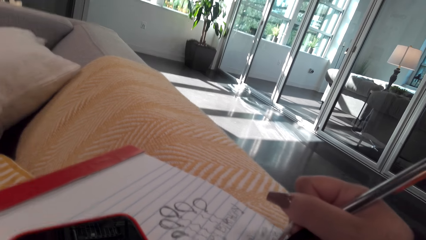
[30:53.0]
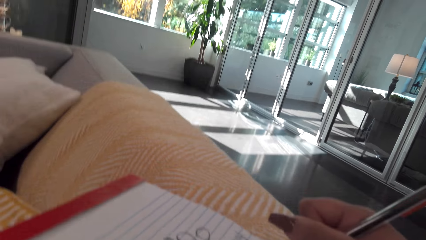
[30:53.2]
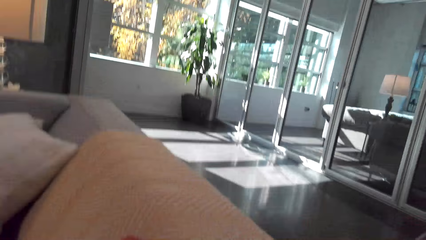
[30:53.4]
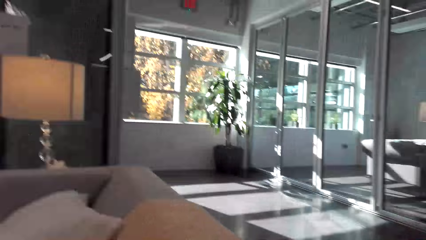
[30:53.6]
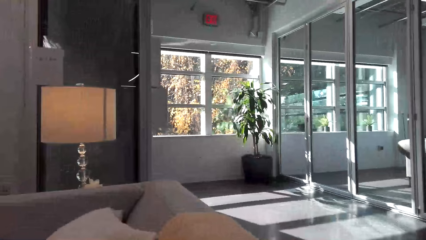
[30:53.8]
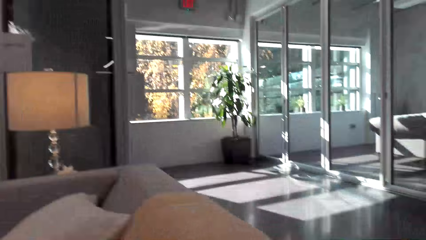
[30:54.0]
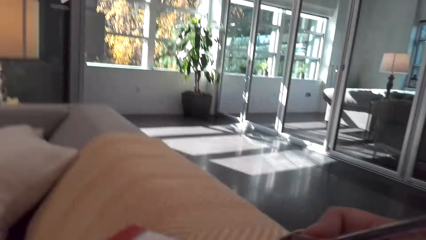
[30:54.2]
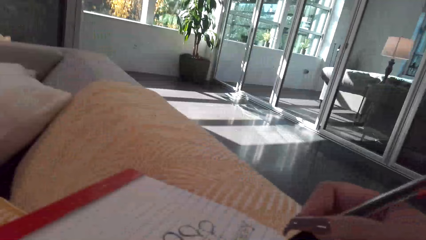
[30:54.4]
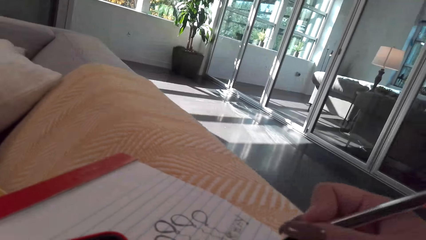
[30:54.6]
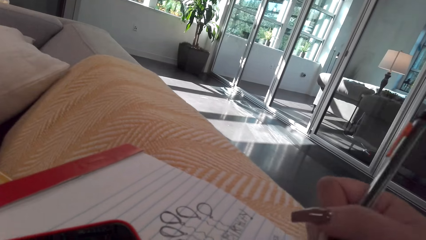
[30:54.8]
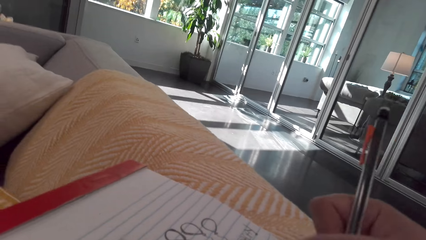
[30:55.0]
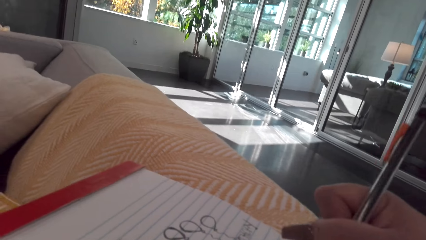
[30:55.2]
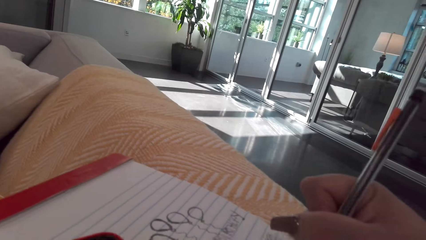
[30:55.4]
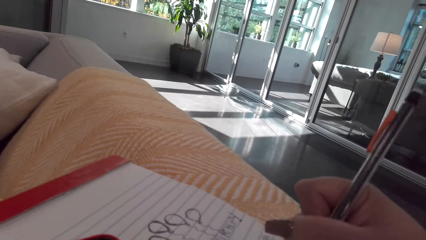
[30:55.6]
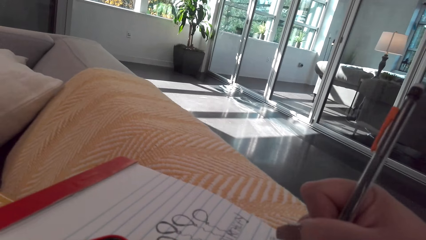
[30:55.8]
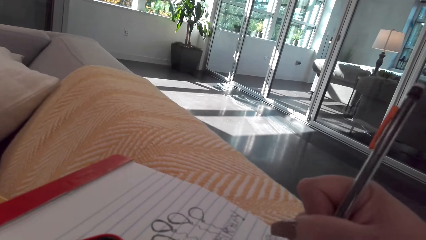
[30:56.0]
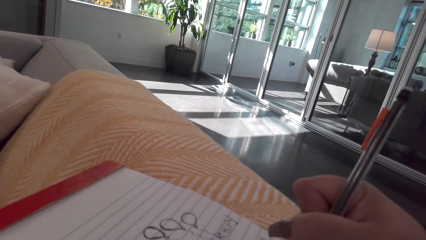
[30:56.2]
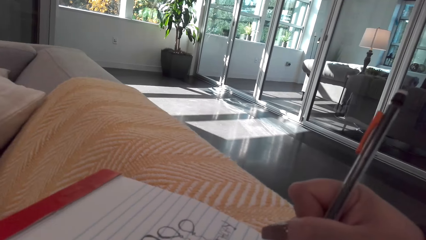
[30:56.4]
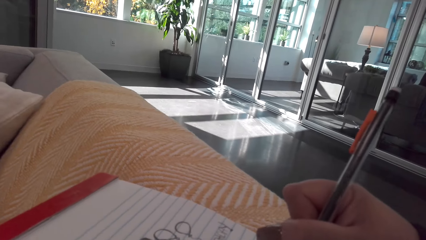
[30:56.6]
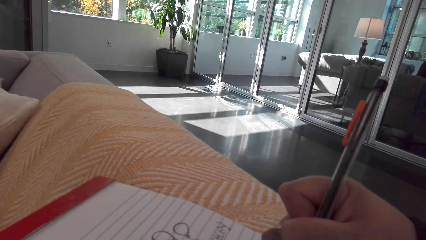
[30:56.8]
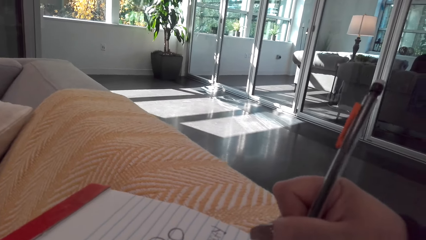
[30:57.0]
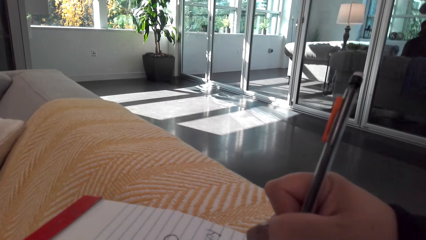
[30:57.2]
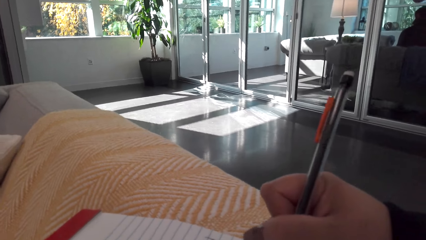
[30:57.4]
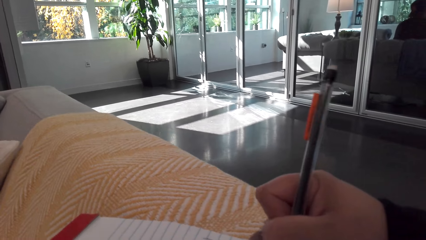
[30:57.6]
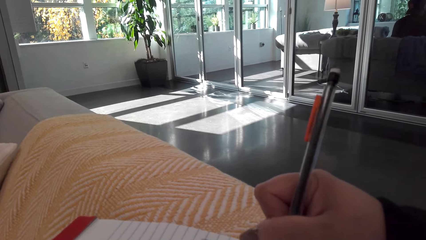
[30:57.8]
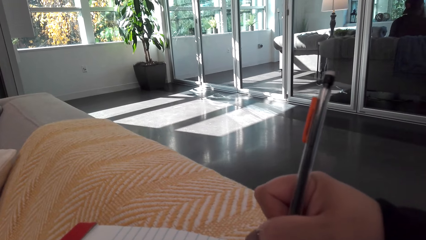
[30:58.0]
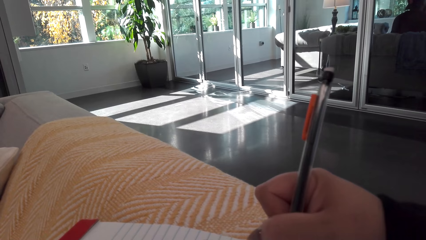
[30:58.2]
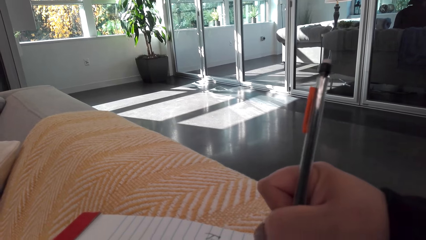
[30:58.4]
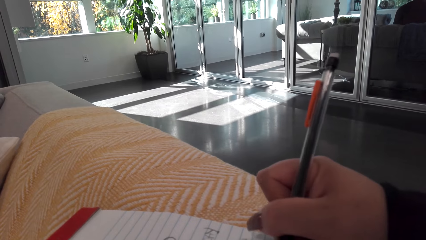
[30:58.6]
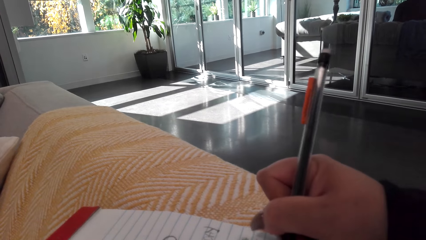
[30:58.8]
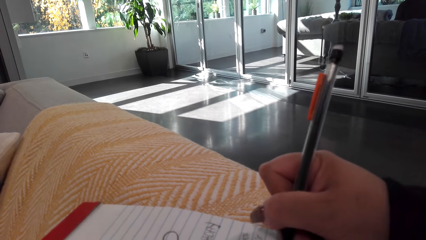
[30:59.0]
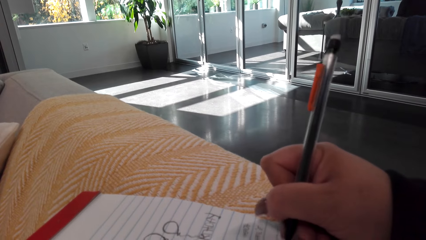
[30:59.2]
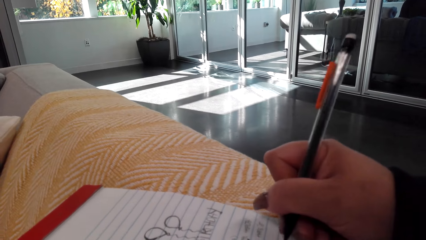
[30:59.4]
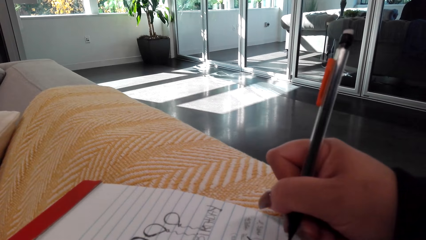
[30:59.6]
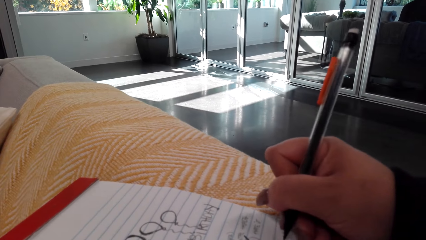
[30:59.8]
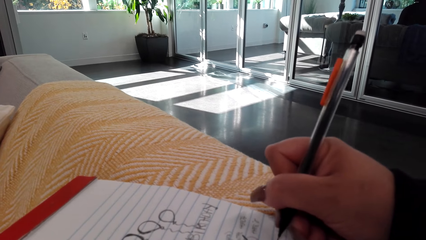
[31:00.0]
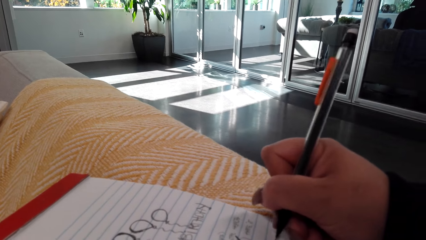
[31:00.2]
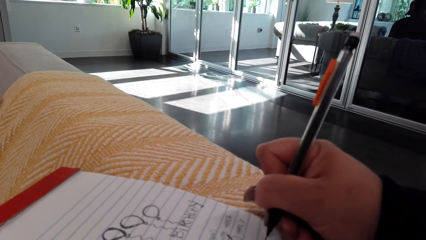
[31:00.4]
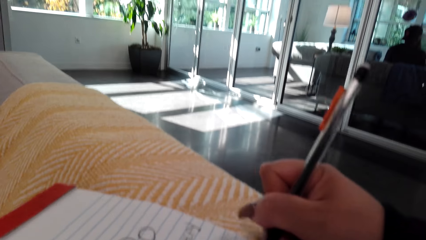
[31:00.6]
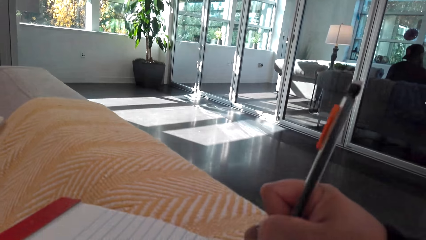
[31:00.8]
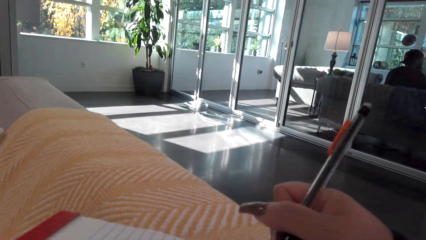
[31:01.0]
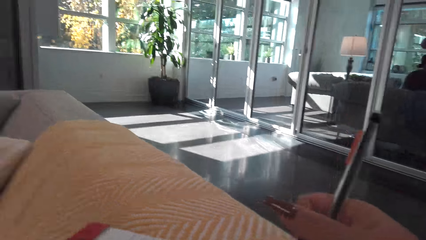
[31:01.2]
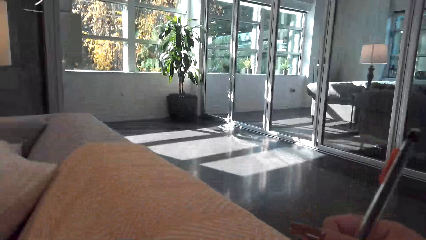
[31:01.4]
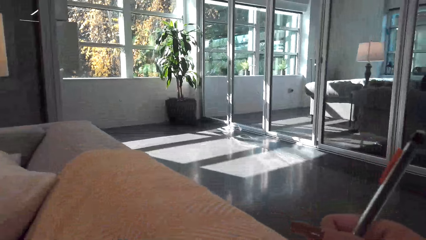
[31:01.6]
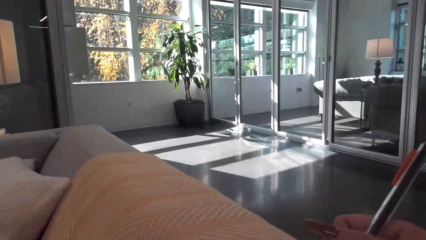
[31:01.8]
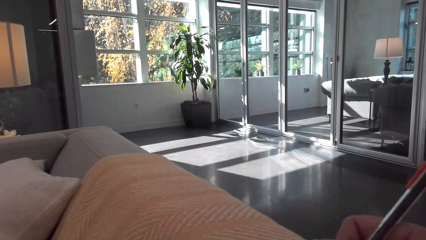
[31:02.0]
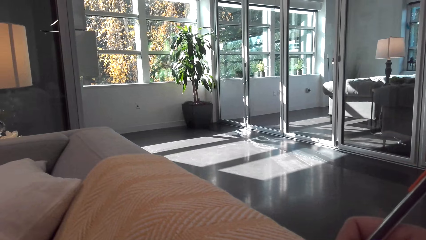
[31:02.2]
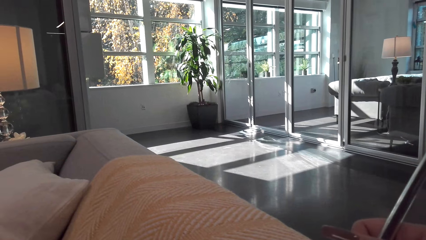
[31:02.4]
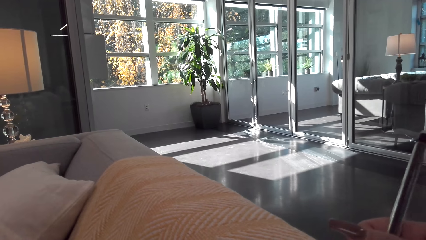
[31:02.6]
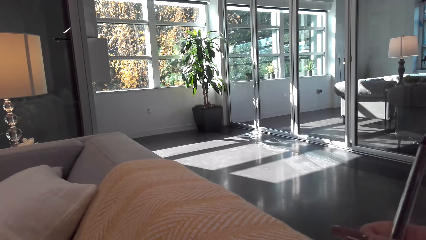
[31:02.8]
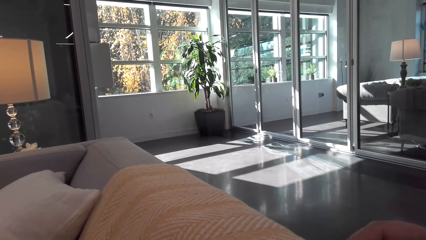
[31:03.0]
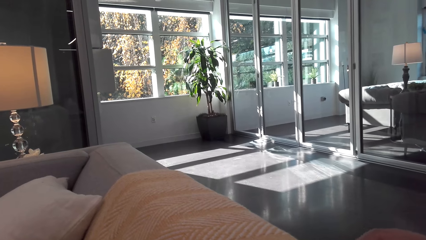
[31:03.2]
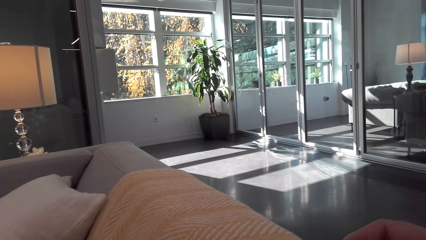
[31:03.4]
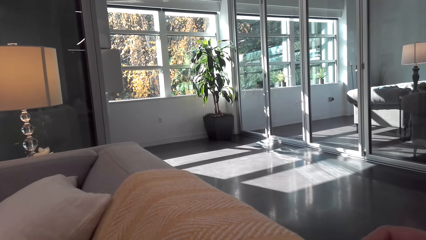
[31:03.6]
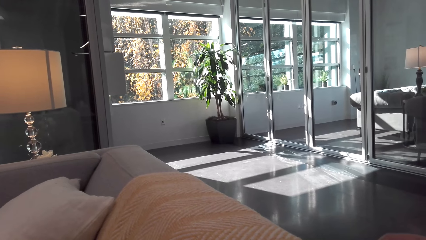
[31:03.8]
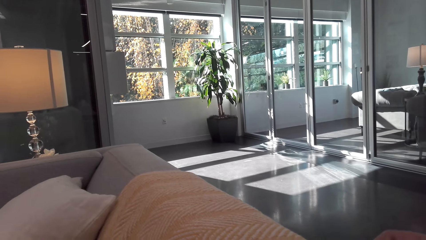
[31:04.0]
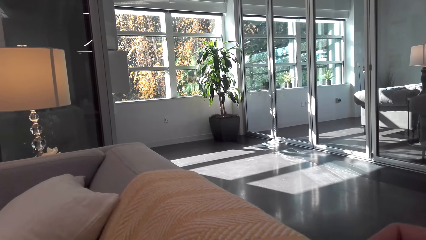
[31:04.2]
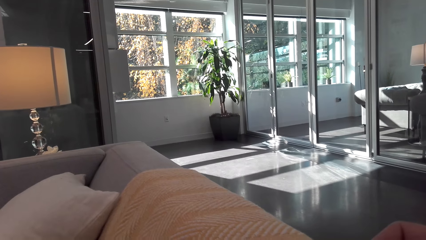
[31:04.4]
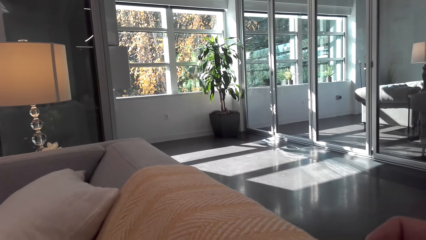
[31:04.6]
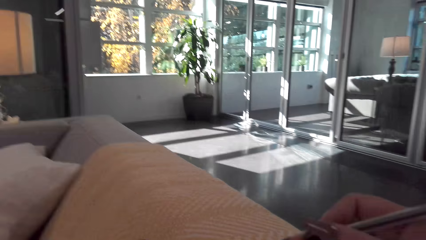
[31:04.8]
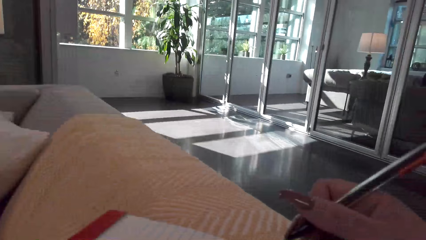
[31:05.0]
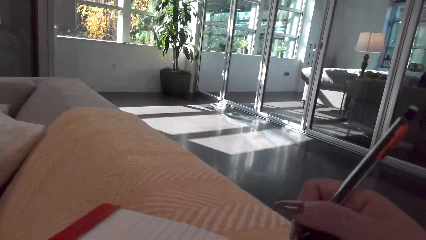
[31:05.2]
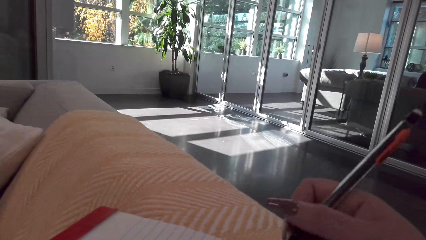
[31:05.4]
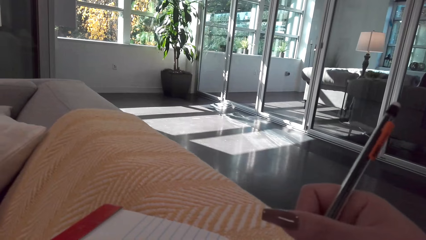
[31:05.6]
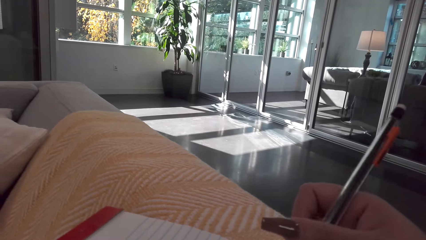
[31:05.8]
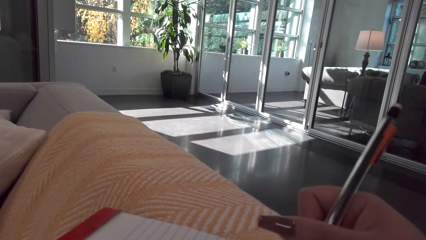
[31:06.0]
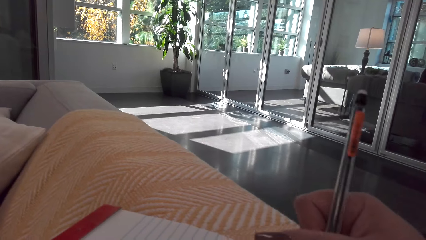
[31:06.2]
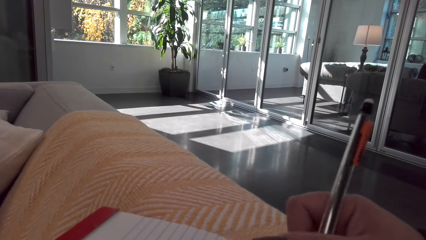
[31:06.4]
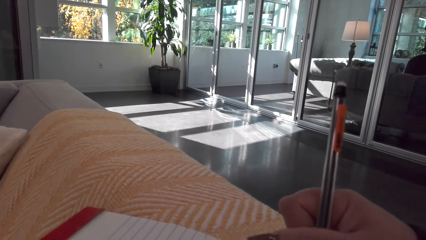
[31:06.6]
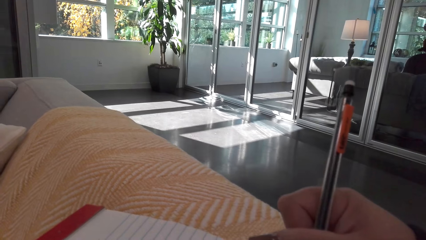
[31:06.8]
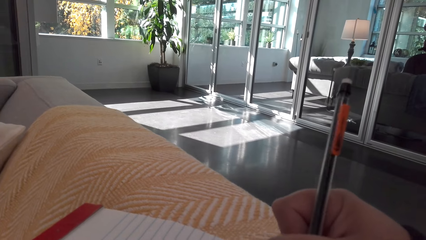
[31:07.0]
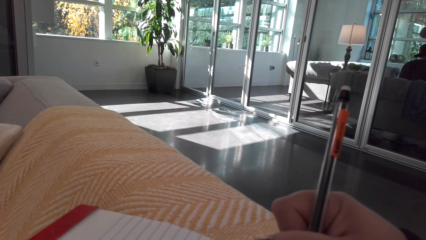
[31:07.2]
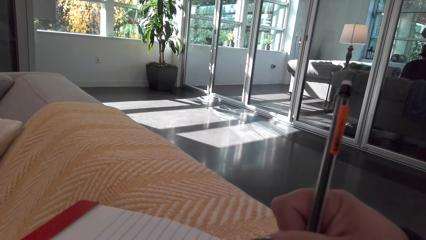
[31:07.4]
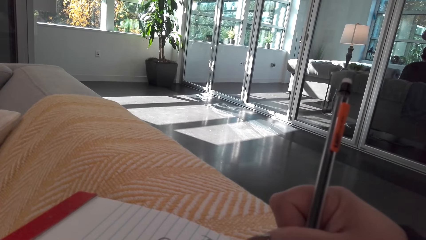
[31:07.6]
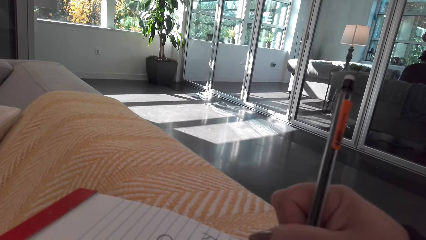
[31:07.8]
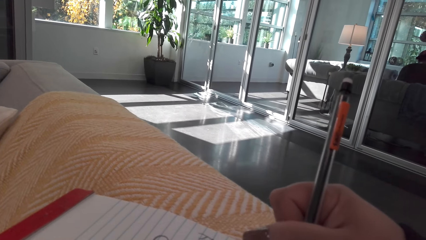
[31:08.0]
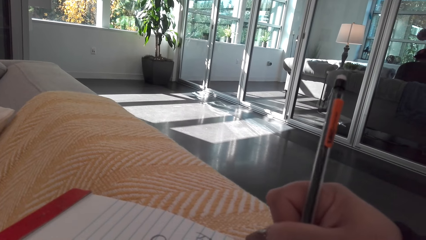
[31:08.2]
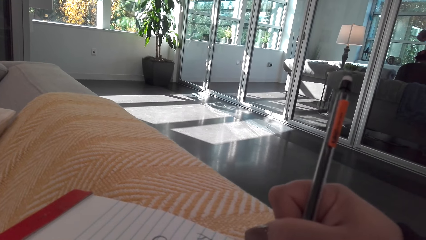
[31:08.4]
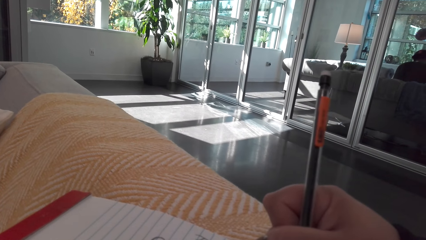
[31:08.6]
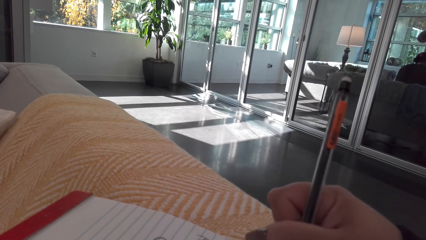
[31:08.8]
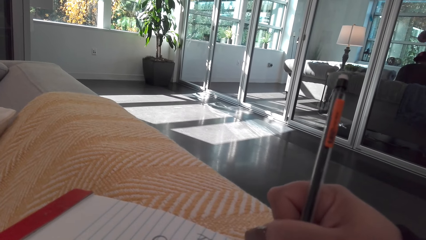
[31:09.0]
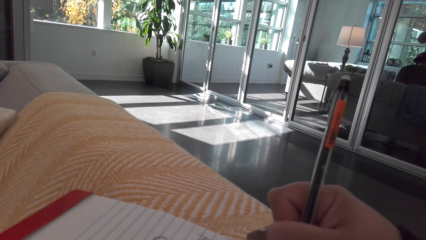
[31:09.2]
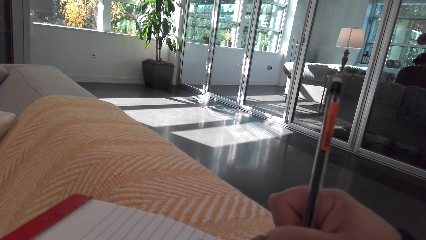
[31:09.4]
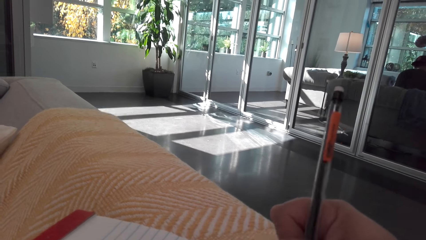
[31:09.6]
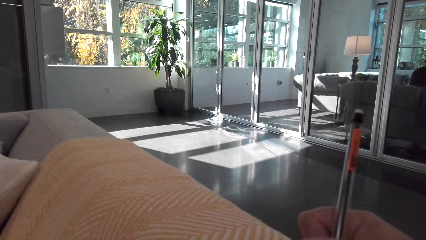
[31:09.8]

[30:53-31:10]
The camera wearer looks around the room. They look at the book. They talk with a person on the phone. They draw on the book.
